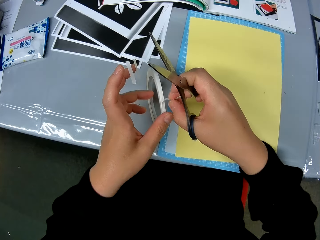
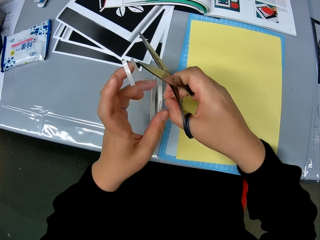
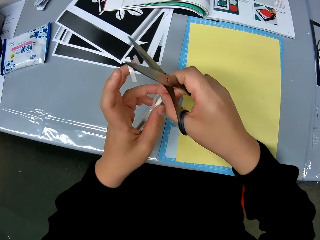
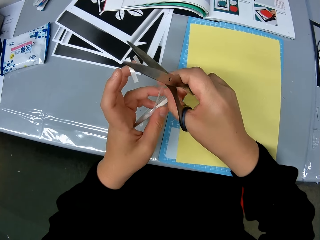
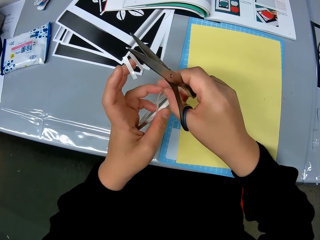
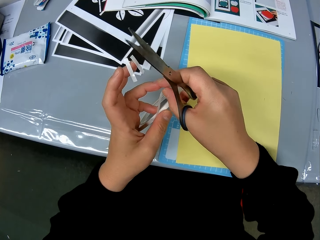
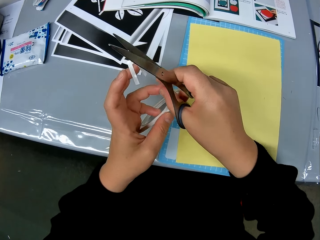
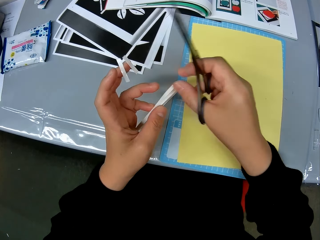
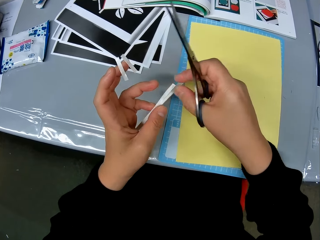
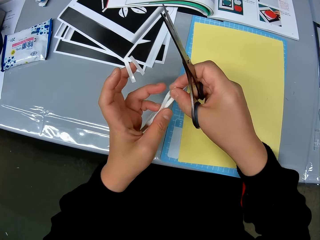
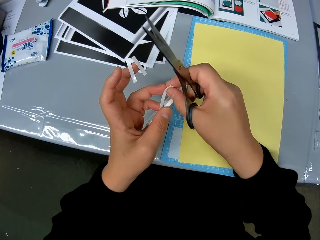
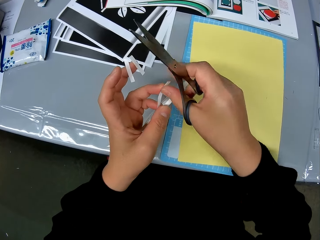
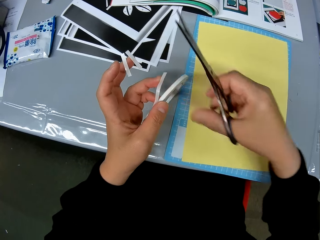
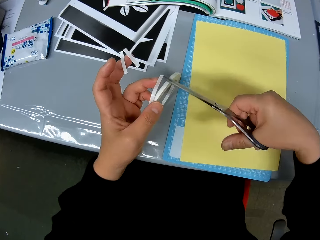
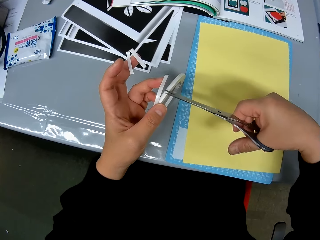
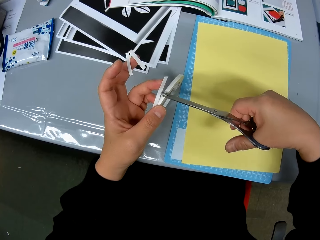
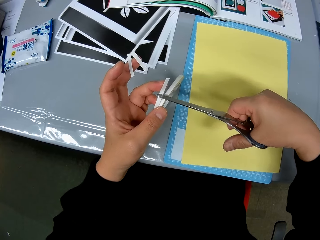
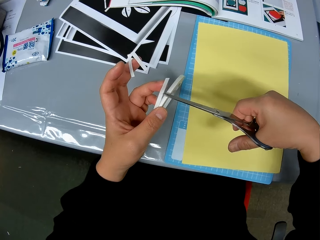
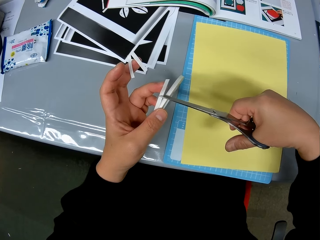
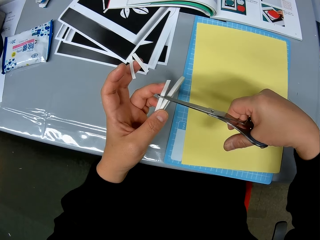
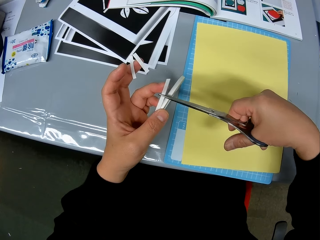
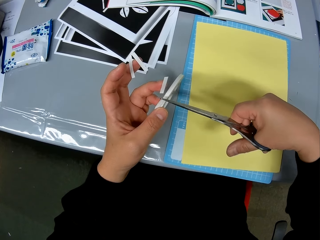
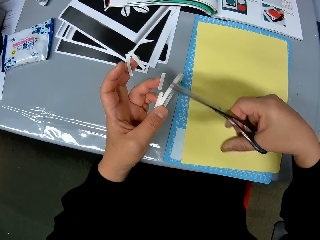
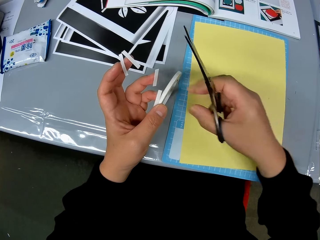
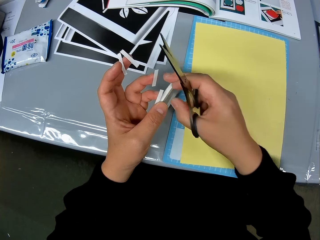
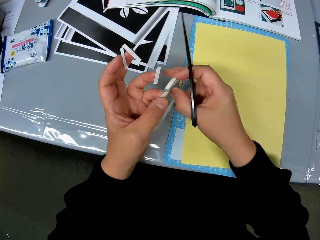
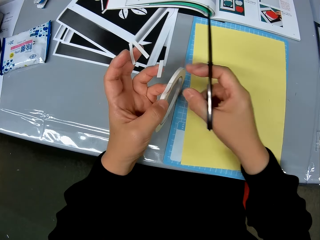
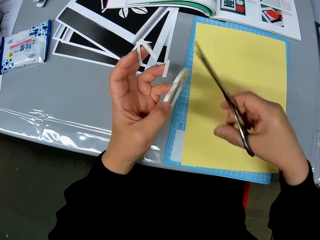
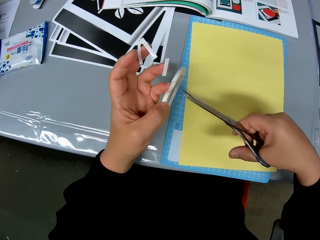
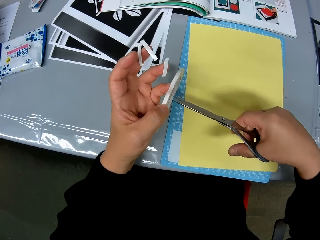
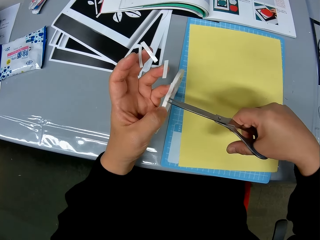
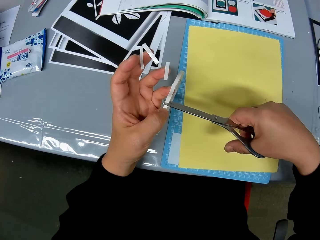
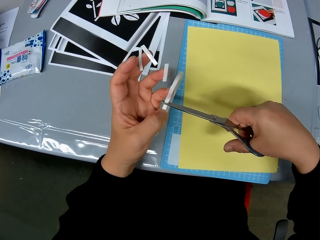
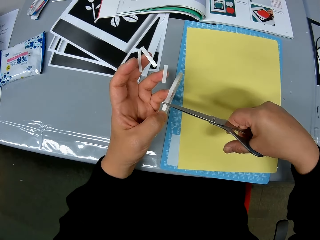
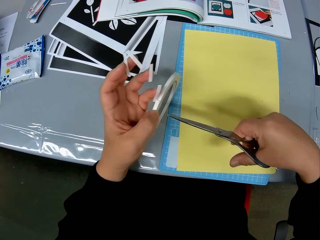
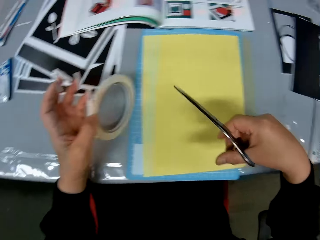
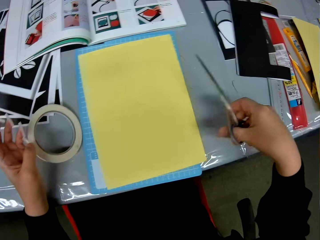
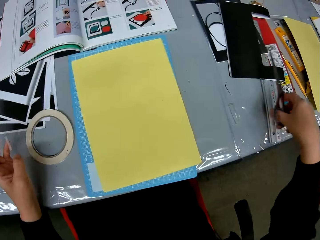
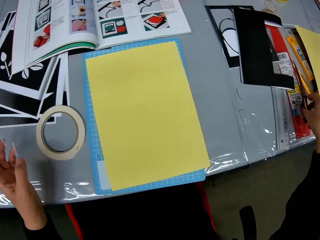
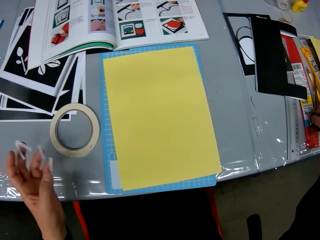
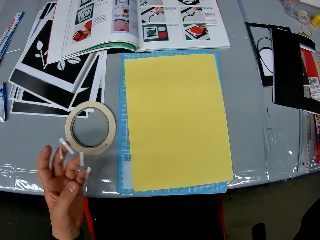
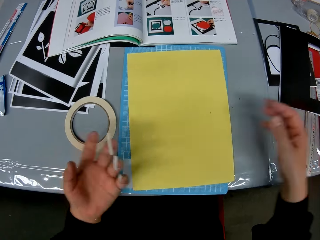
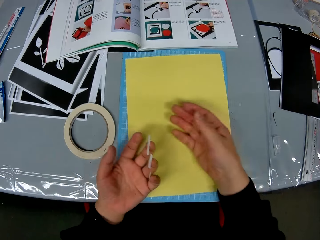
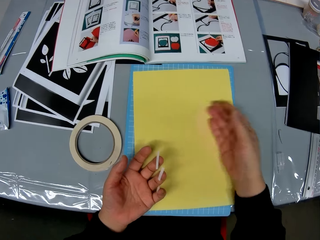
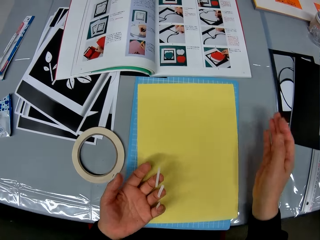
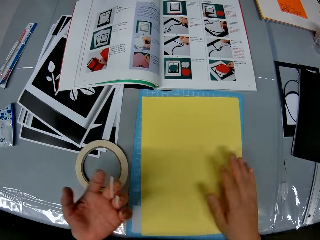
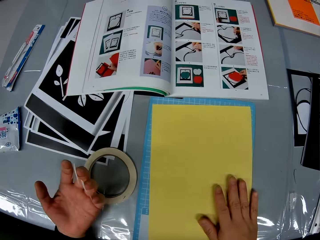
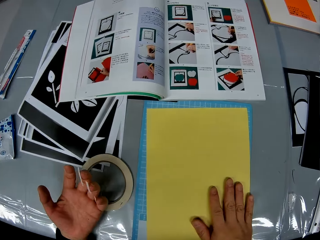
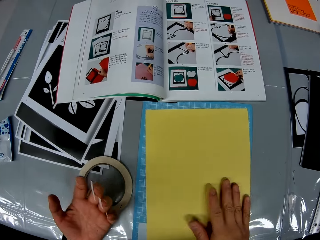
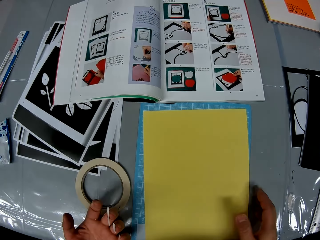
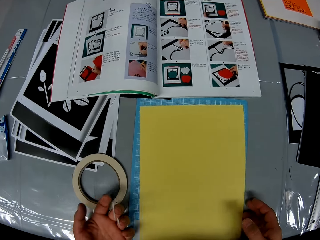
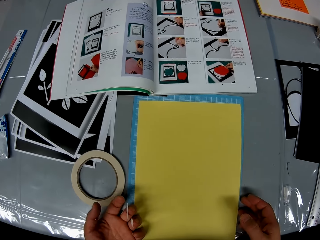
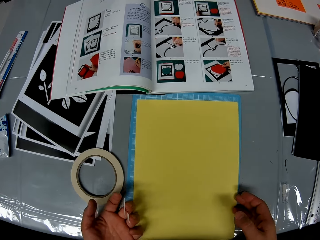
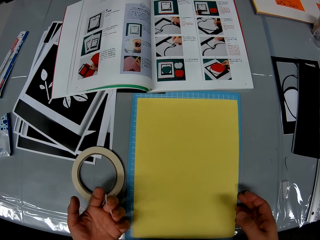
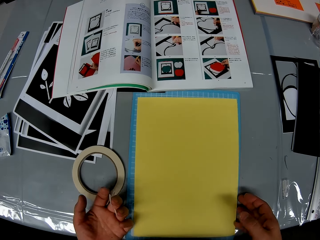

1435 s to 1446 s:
The camera wearer sticks the seal tape on her finger. She cuts the seal tape, sticks the seal tape on her finger and cuts the seal tape. She puts the scissors on the table. She holds the crafting paper on the table.

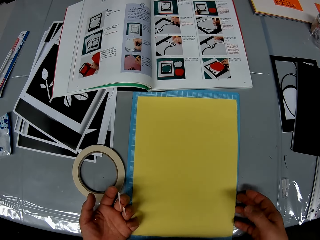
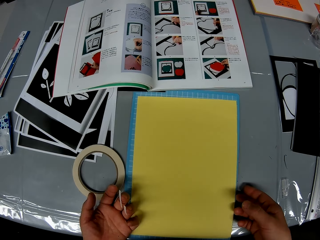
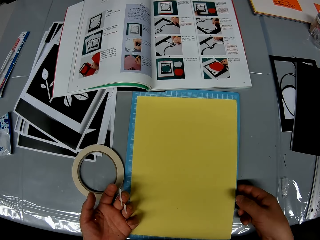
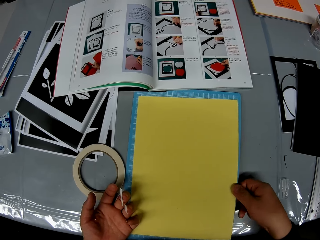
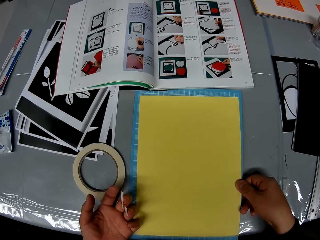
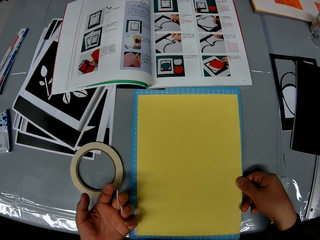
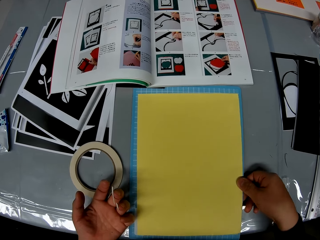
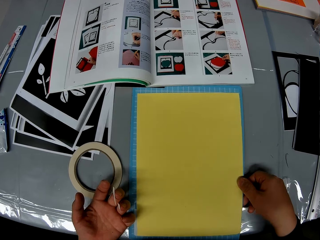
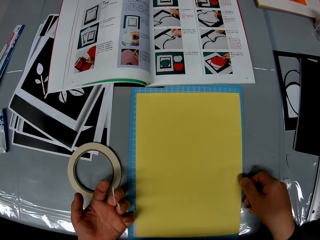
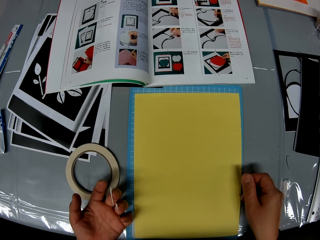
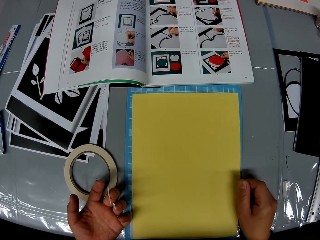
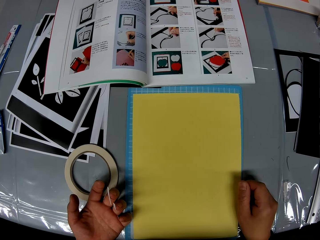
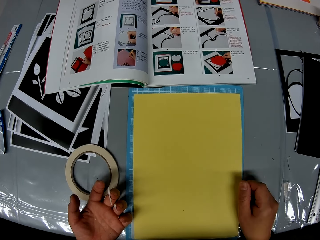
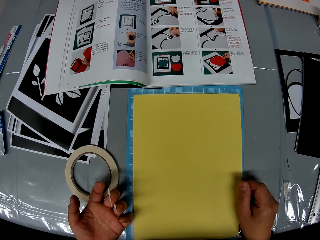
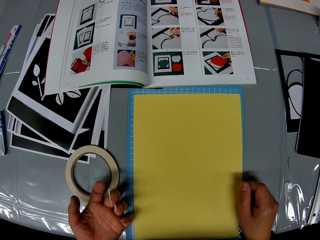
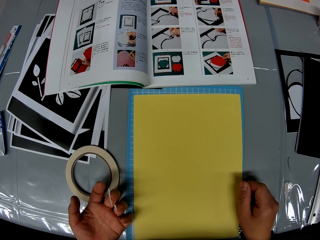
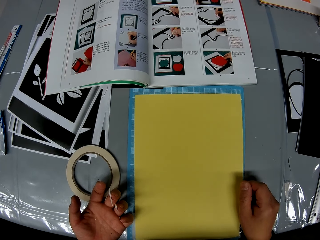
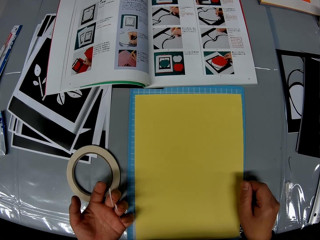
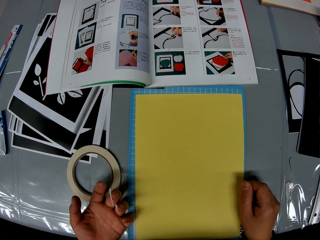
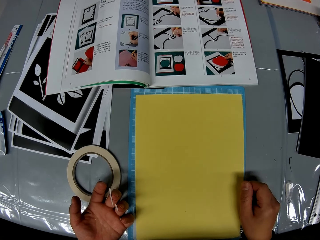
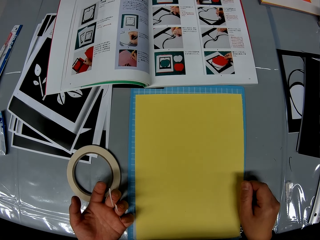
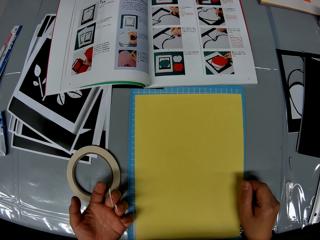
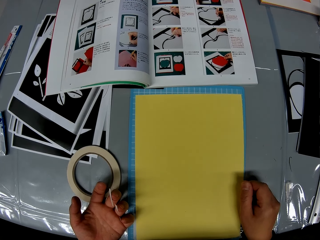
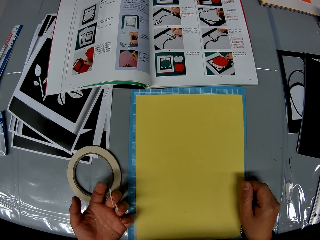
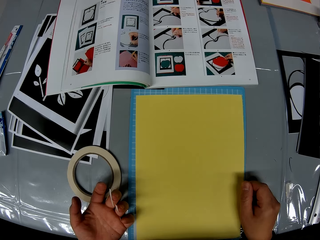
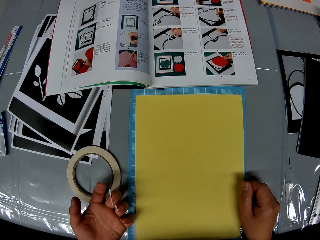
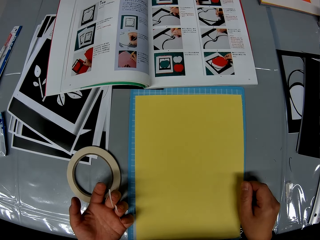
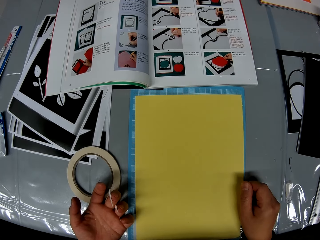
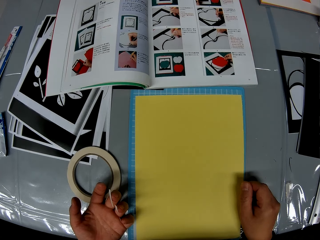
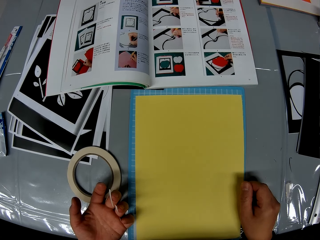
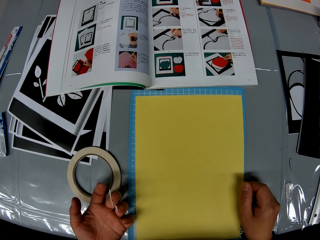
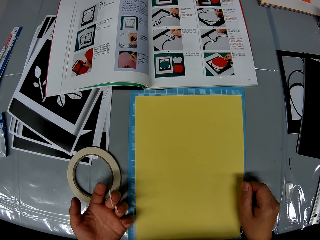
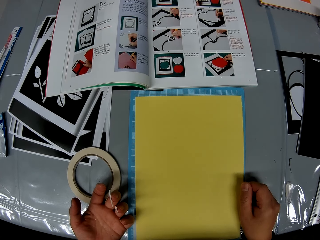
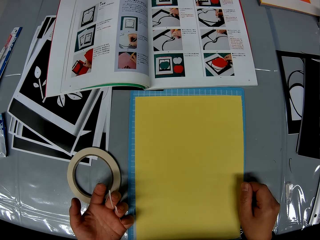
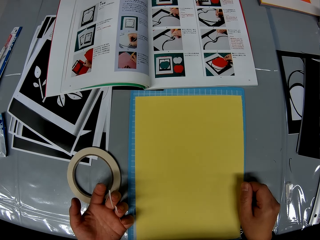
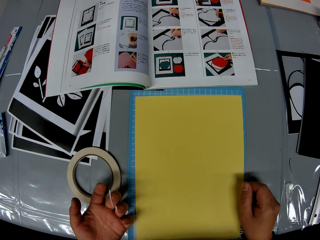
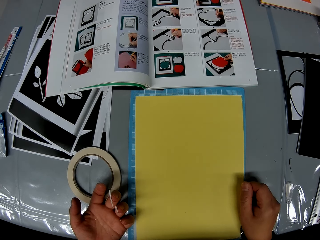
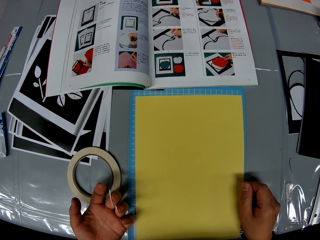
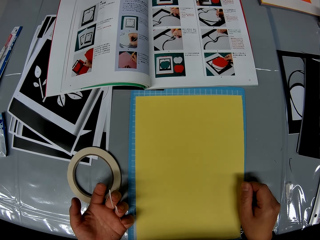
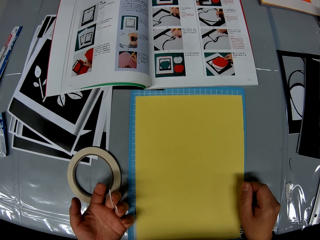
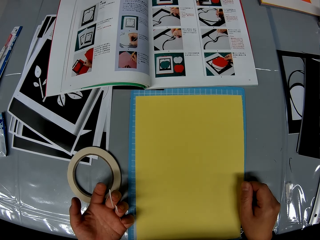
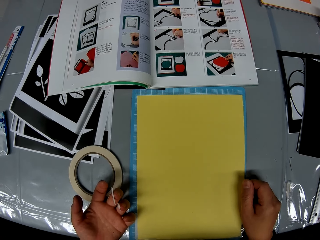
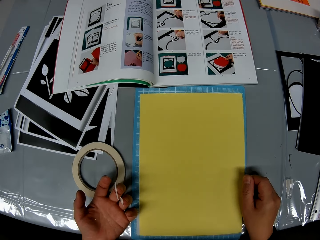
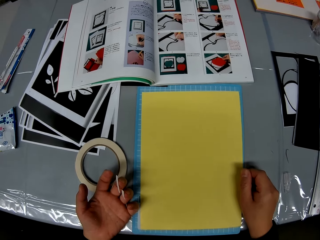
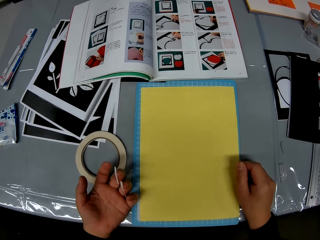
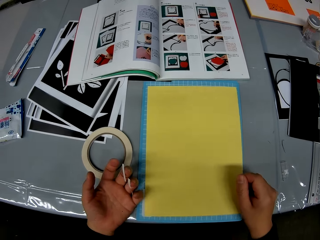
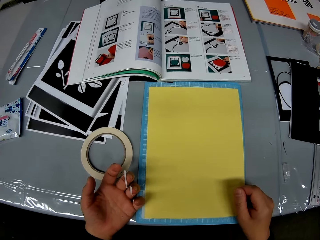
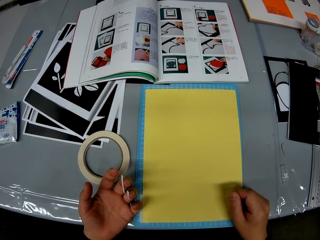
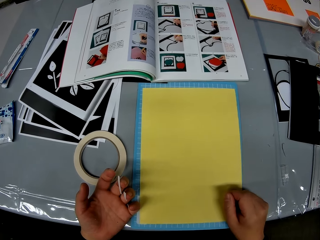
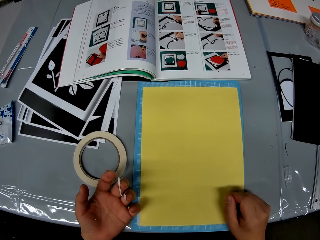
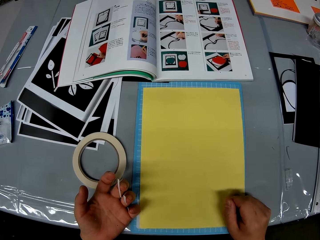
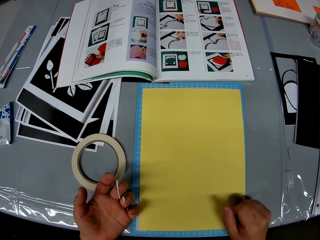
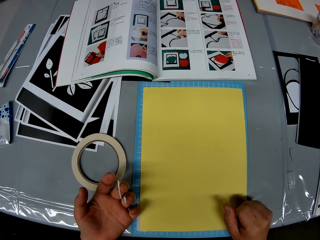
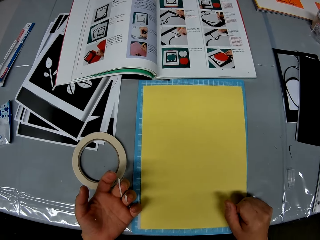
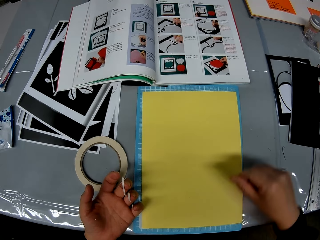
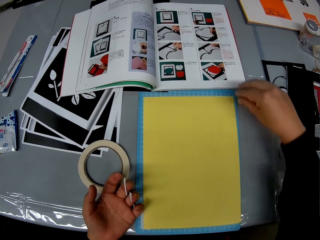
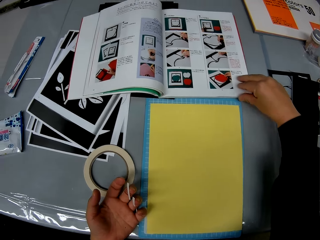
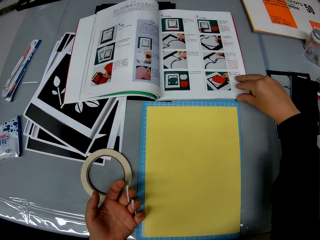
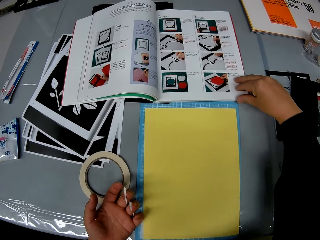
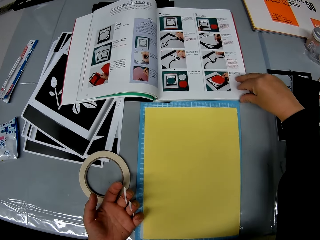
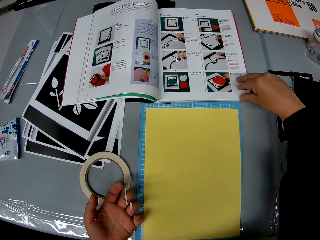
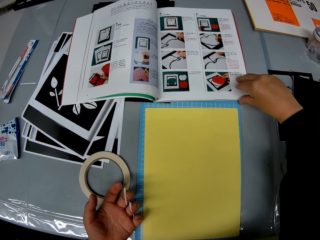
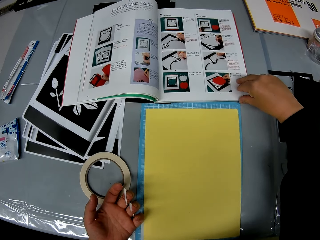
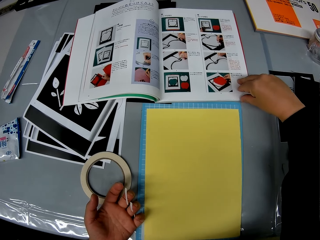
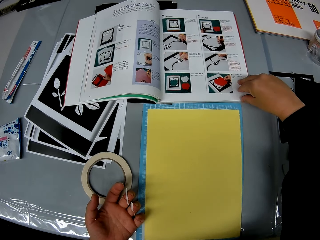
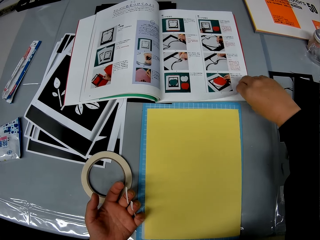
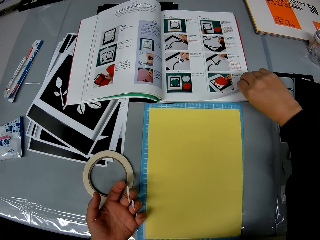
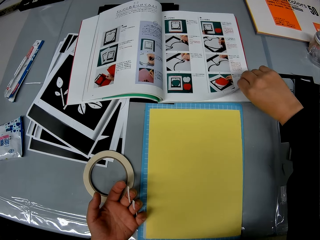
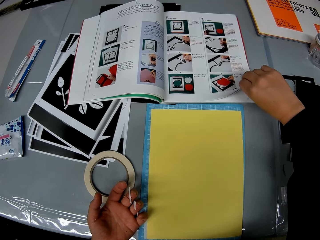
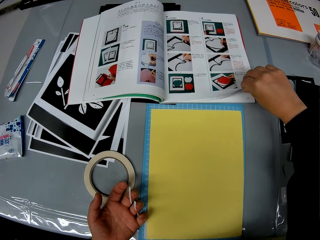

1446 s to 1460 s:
The camera wearer moves the yellow paper and the blue work mat on the table. They look at the crafting paper. They open the manual book to a new page.
